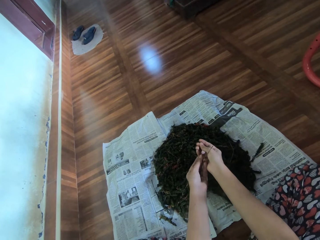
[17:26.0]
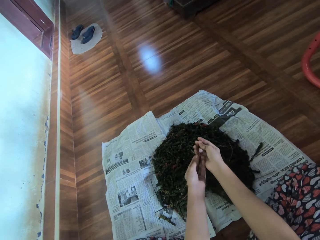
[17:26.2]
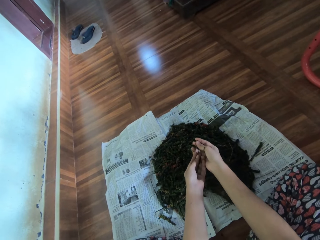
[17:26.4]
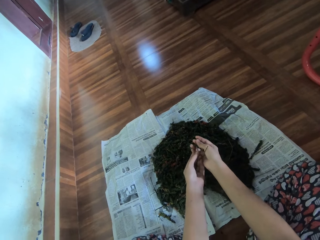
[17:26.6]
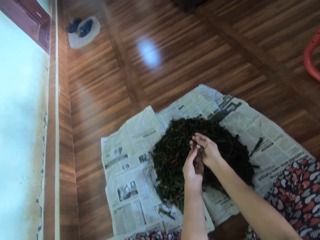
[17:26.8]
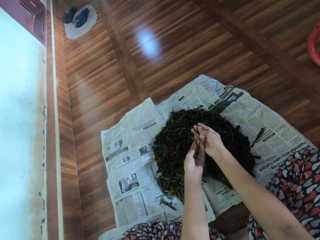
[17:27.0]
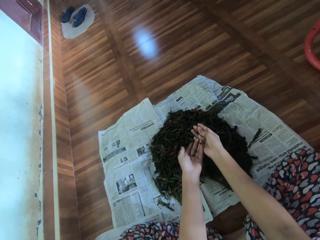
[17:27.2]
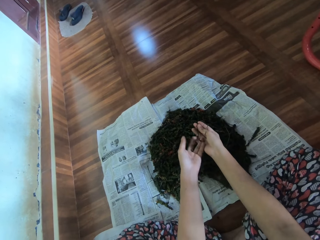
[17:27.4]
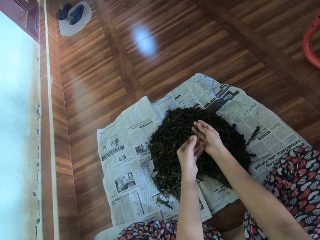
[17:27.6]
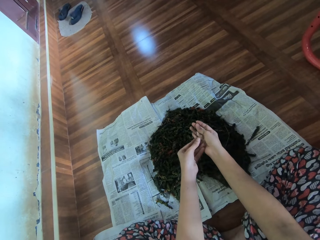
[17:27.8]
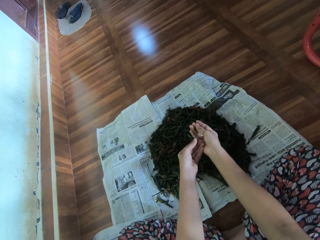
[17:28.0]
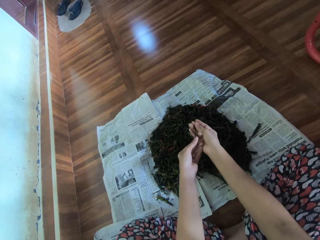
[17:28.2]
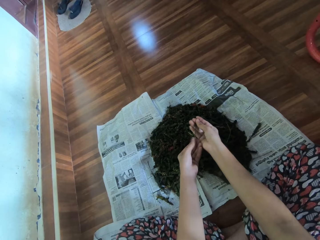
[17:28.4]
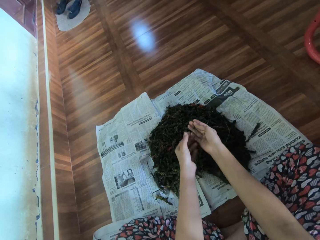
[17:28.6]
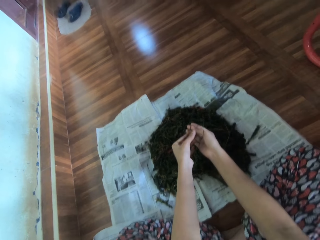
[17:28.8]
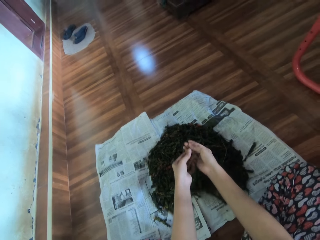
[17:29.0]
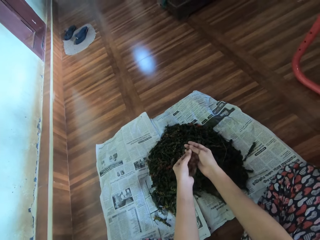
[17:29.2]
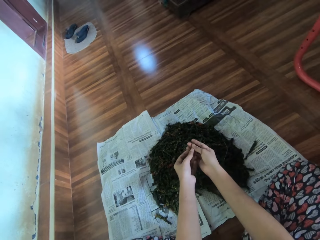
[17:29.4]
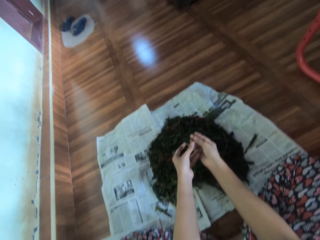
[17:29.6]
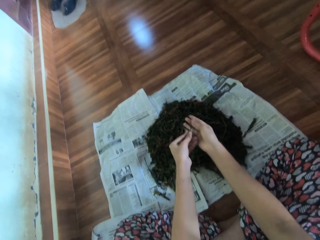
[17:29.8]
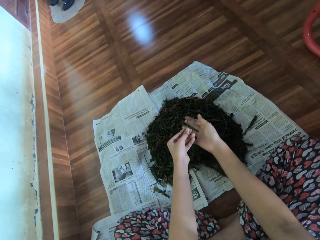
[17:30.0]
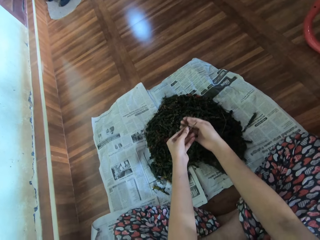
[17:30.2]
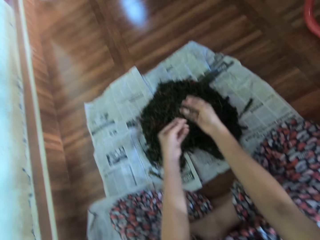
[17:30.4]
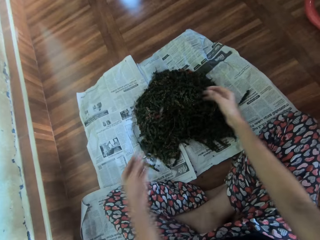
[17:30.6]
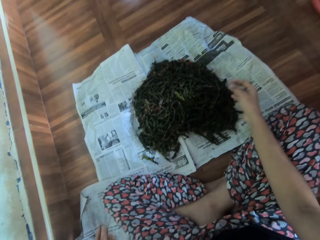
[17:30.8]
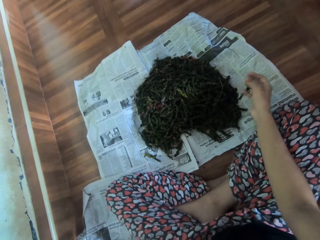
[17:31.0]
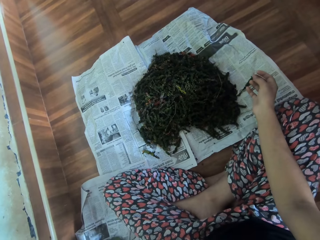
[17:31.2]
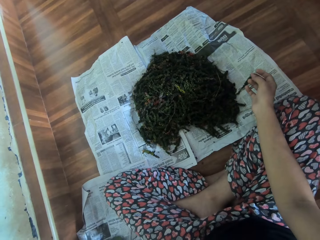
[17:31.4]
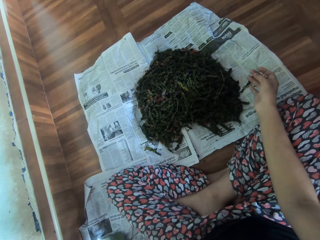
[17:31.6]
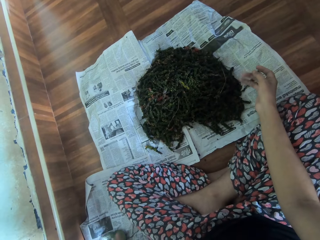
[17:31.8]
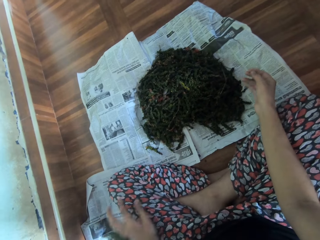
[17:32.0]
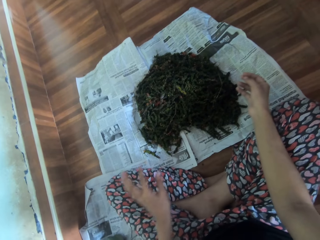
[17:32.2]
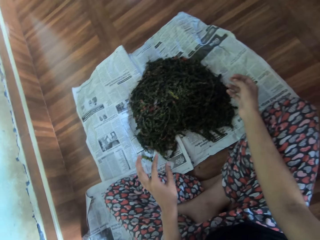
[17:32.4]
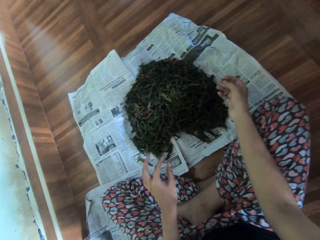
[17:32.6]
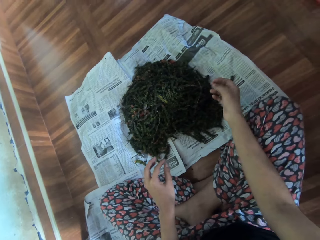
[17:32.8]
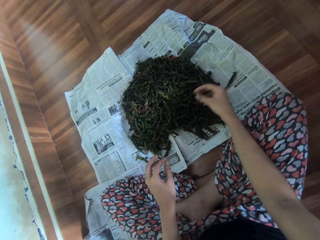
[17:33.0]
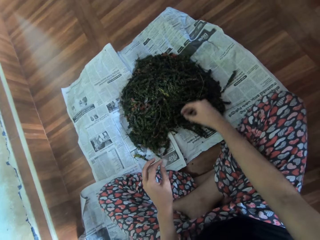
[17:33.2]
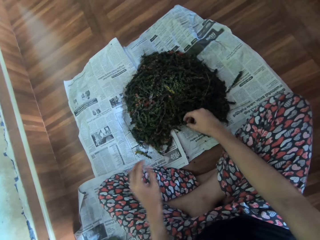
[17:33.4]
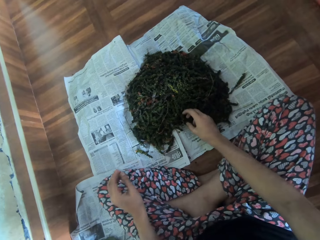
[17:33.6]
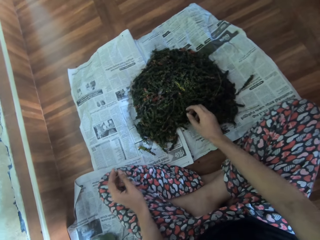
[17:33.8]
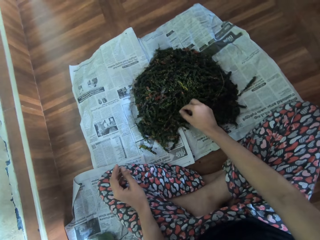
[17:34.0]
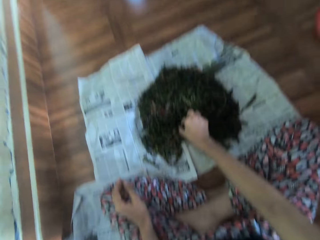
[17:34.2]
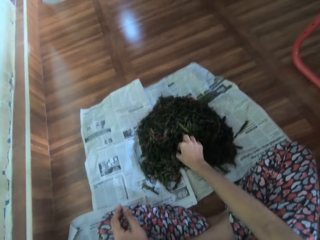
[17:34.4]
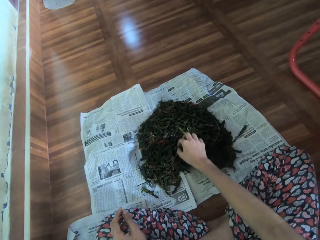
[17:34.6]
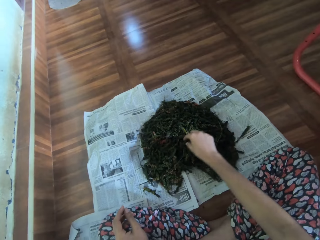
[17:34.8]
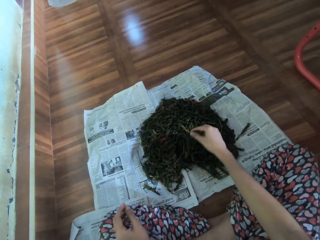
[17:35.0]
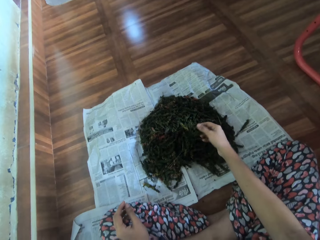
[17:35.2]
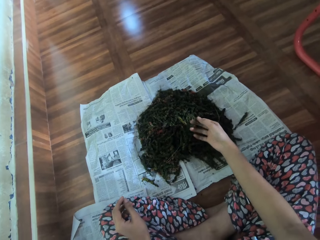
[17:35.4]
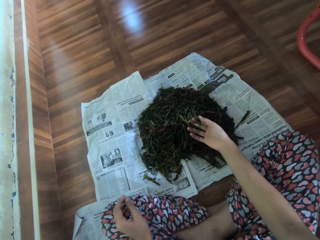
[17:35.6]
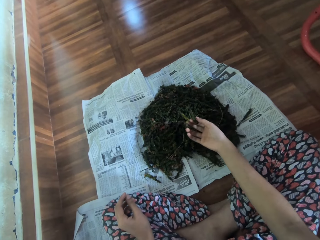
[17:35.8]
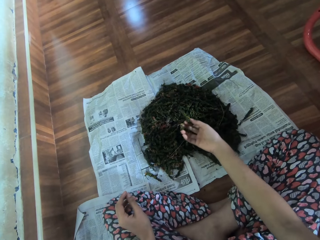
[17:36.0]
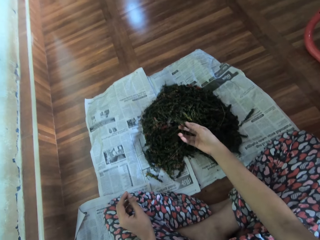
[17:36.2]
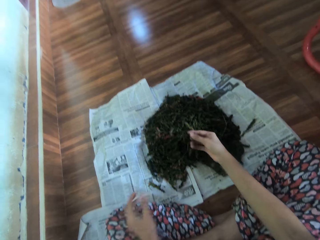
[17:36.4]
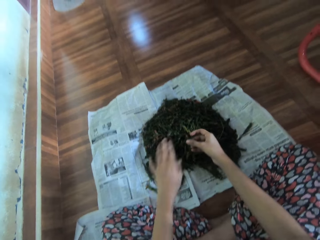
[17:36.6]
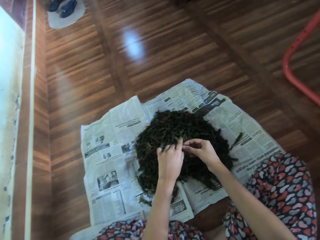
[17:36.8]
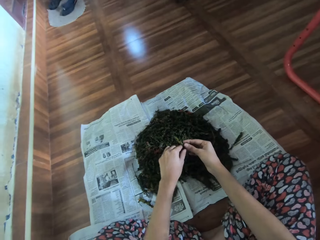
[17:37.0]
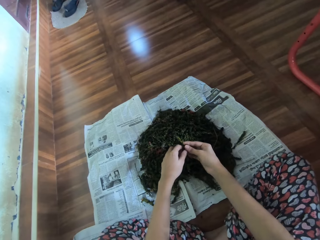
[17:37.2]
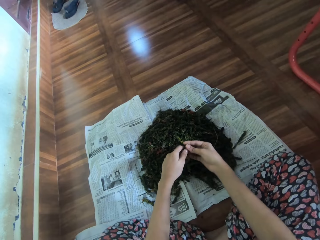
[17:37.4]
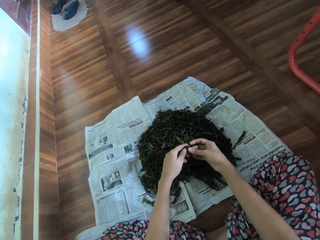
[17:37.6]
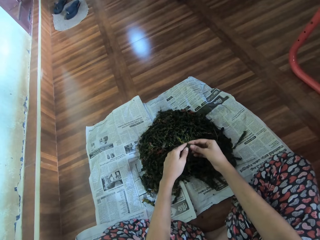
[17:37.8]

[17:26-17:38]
The camera wearer holds a leaf stalk and peels a leaf from the leaf stalk. She drops the midrib of the dry leaf on the floor with her left hand. She moves a hand, looks at dry leaves, shakes fingers and lowers a hand. She picks a dry leaf. She looks at the leaf. She holds the leaf with both hands.
